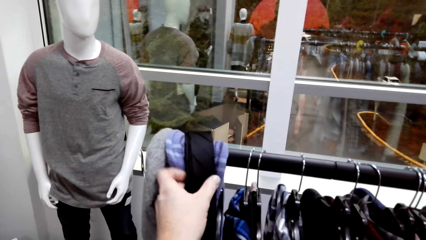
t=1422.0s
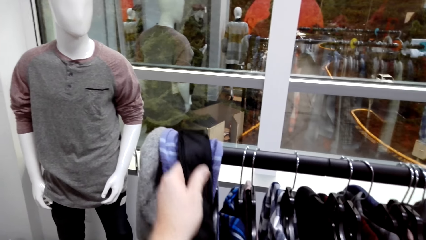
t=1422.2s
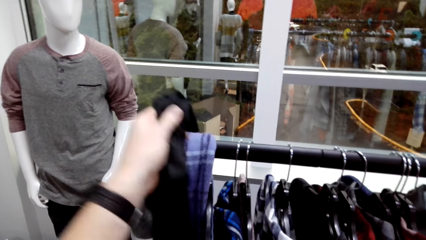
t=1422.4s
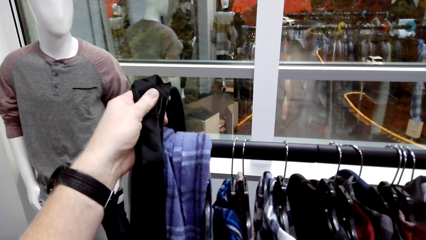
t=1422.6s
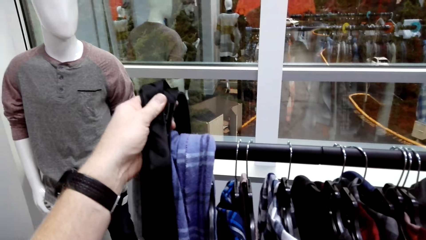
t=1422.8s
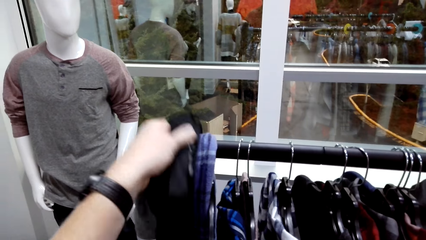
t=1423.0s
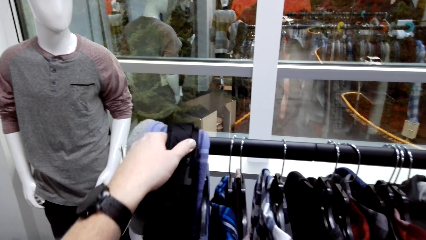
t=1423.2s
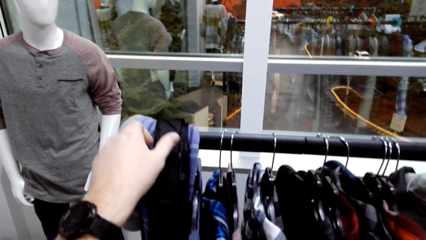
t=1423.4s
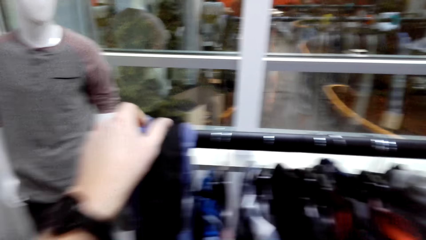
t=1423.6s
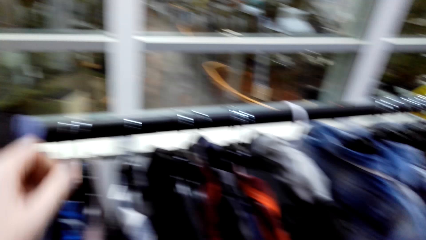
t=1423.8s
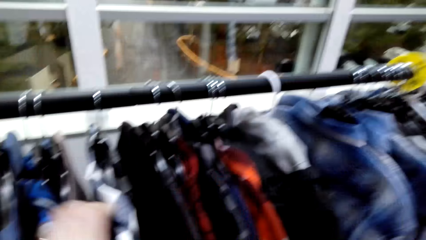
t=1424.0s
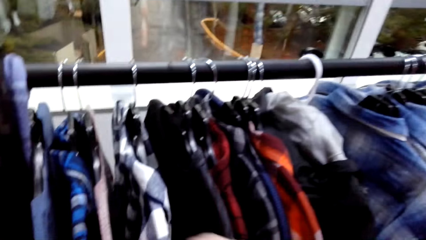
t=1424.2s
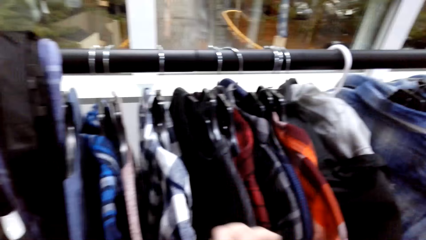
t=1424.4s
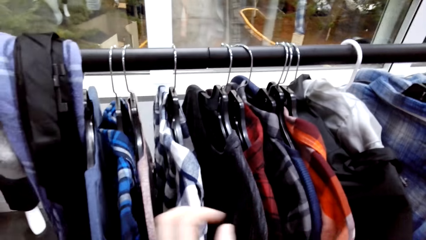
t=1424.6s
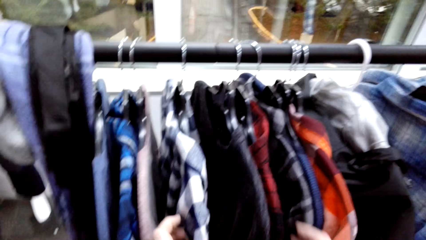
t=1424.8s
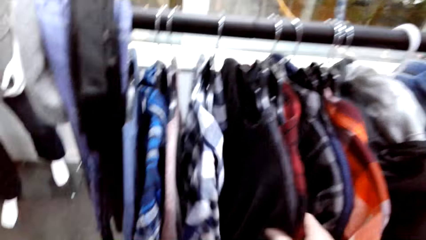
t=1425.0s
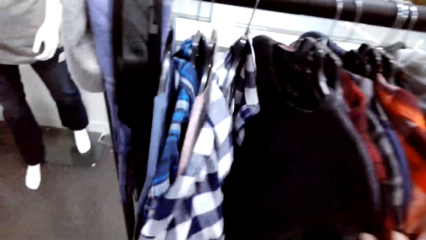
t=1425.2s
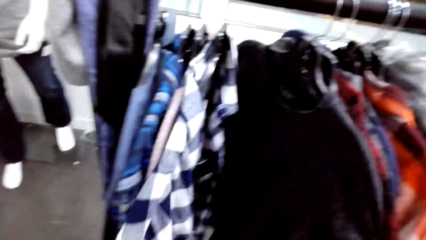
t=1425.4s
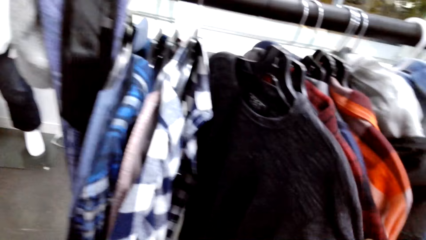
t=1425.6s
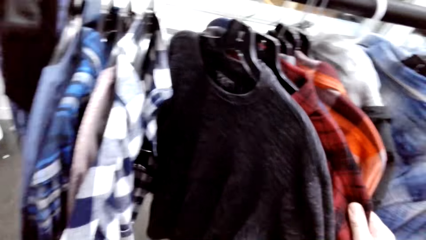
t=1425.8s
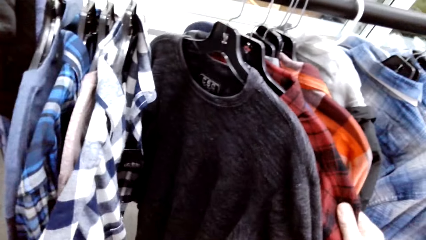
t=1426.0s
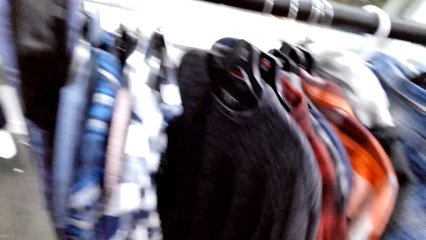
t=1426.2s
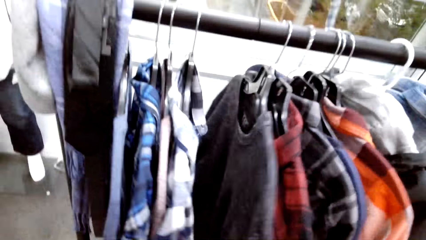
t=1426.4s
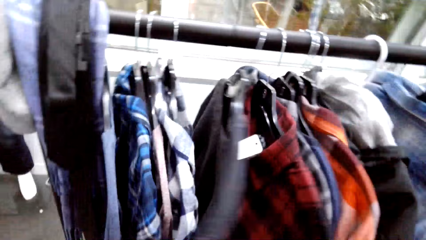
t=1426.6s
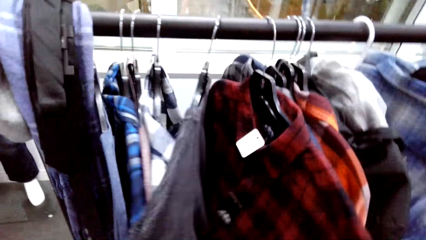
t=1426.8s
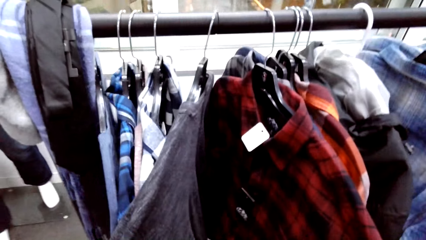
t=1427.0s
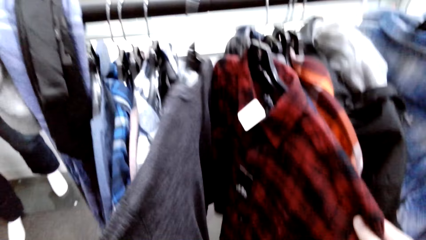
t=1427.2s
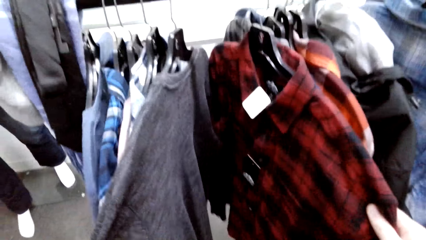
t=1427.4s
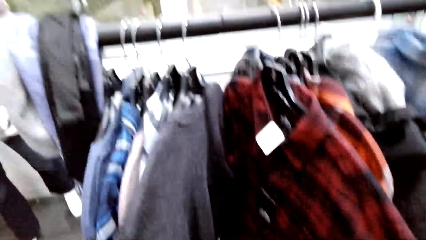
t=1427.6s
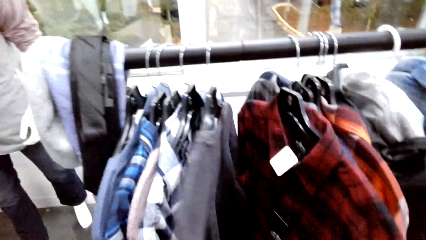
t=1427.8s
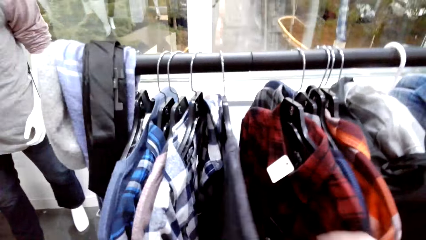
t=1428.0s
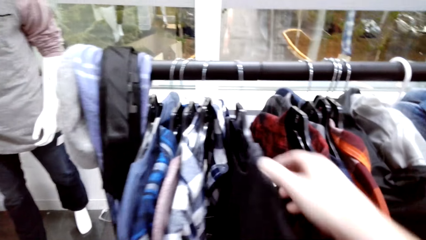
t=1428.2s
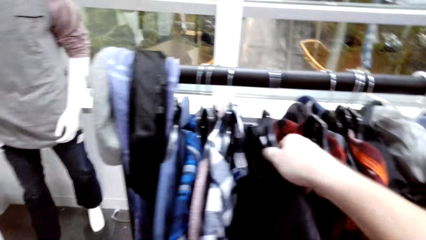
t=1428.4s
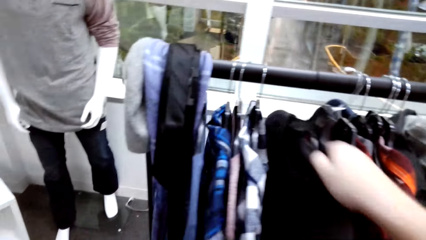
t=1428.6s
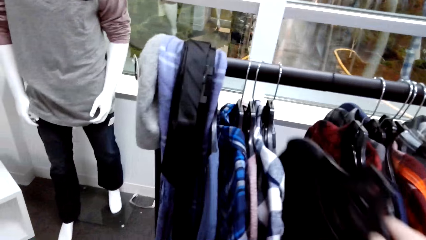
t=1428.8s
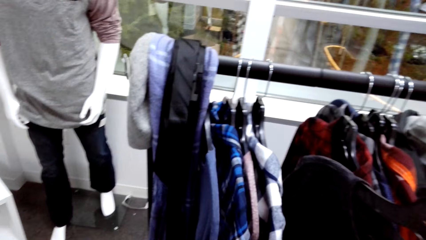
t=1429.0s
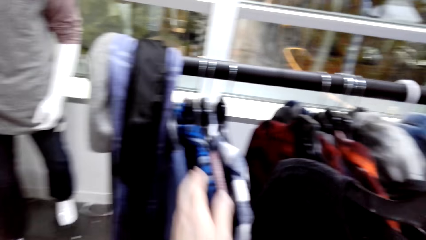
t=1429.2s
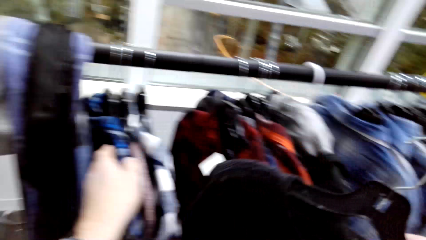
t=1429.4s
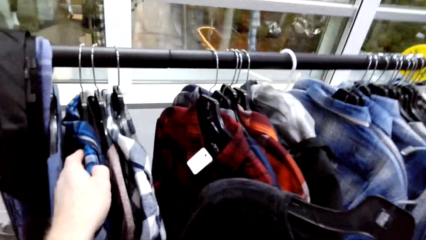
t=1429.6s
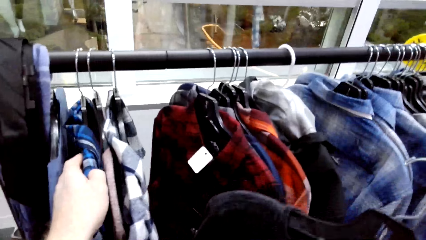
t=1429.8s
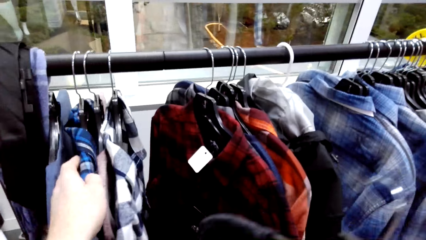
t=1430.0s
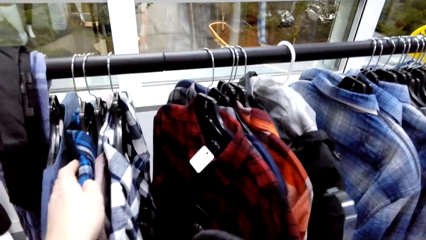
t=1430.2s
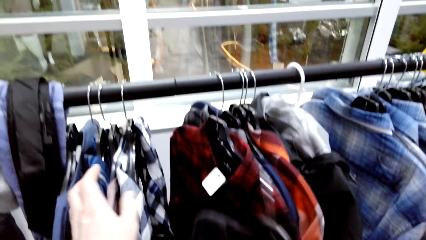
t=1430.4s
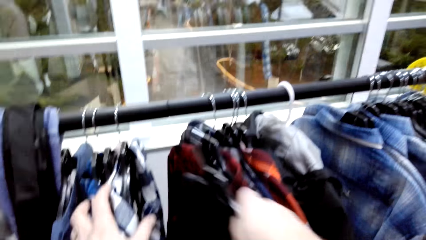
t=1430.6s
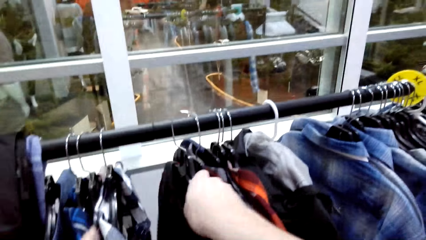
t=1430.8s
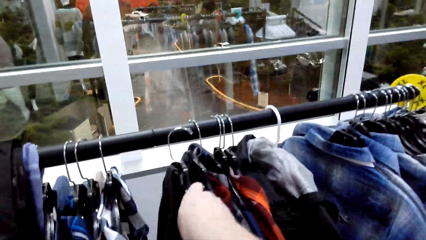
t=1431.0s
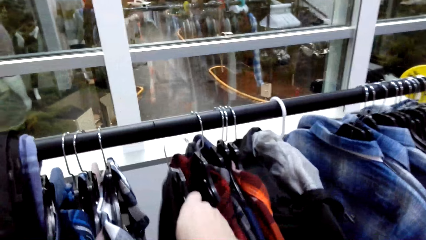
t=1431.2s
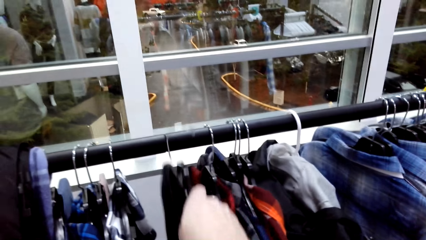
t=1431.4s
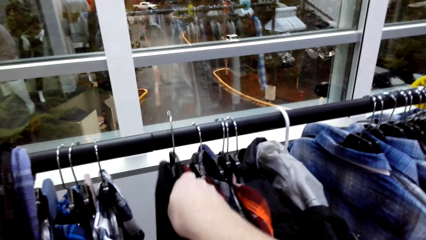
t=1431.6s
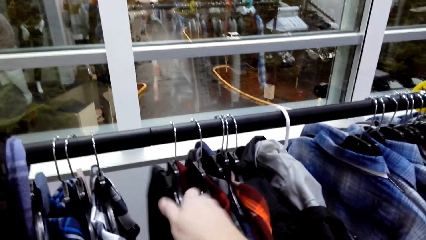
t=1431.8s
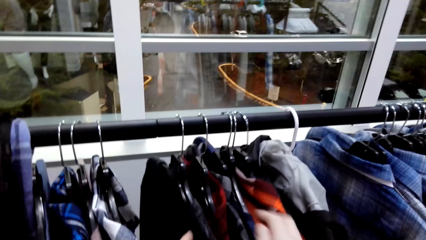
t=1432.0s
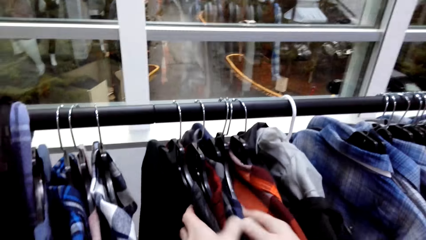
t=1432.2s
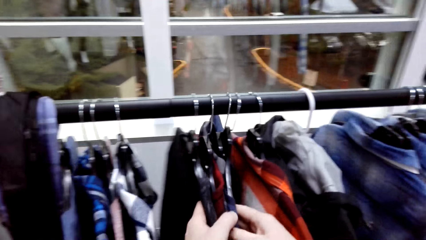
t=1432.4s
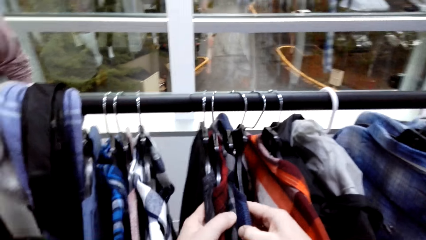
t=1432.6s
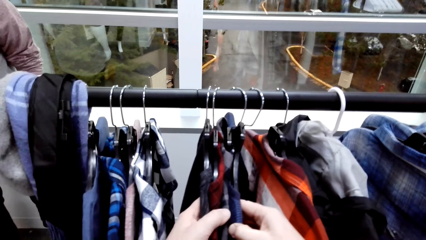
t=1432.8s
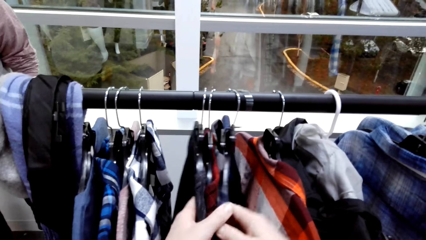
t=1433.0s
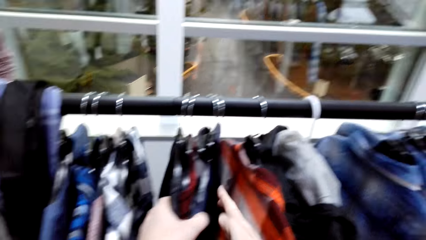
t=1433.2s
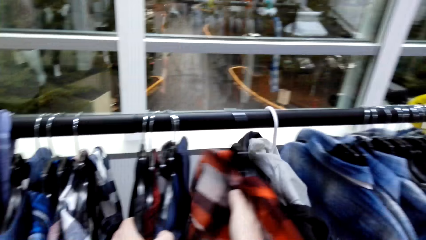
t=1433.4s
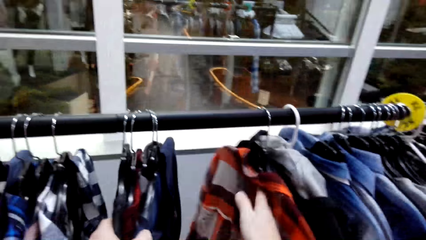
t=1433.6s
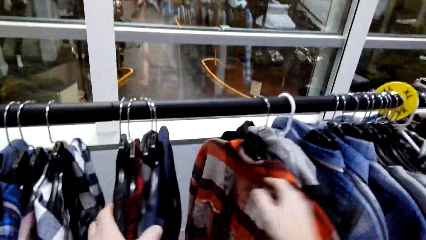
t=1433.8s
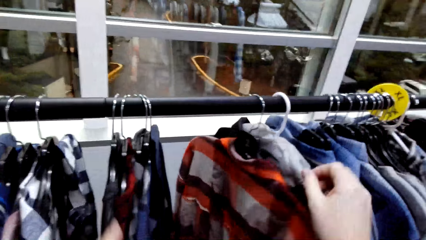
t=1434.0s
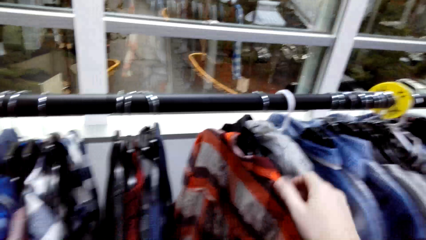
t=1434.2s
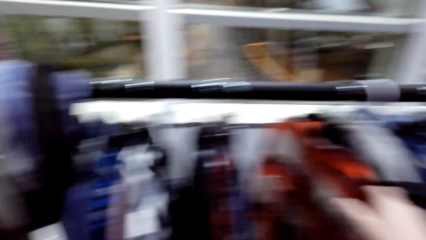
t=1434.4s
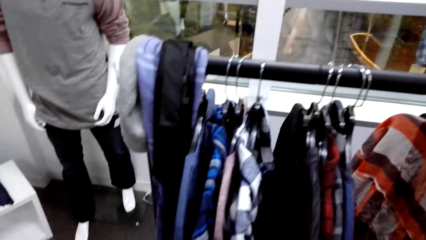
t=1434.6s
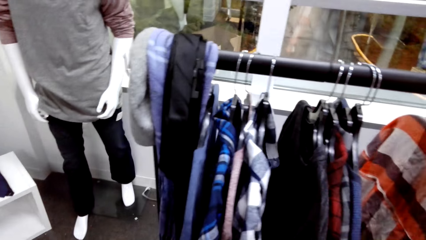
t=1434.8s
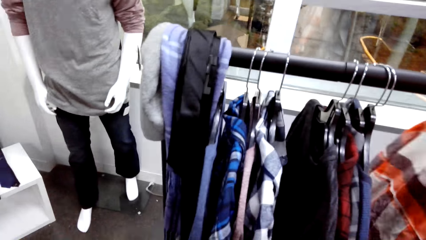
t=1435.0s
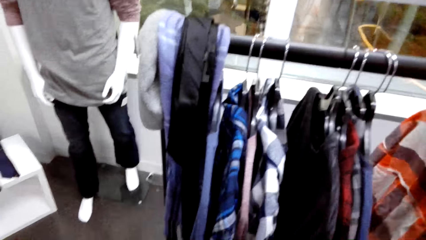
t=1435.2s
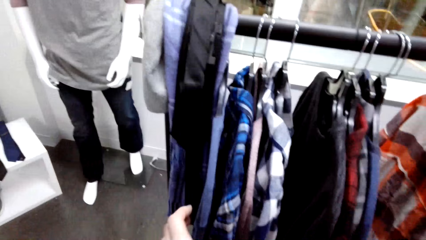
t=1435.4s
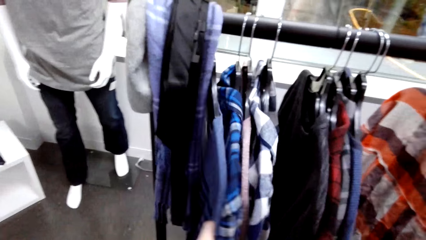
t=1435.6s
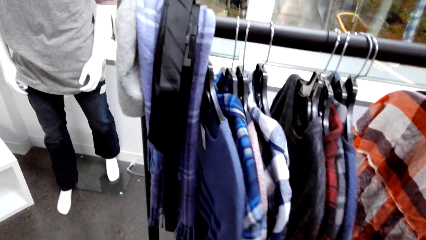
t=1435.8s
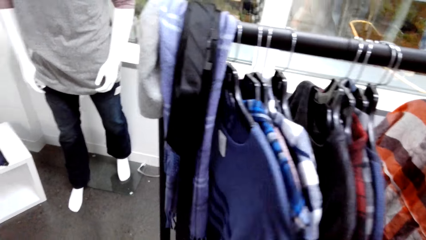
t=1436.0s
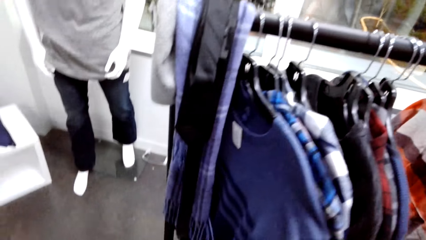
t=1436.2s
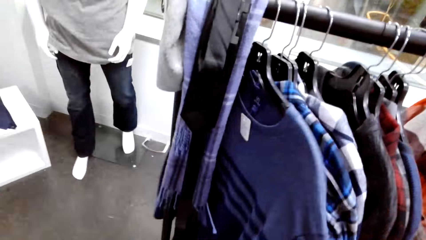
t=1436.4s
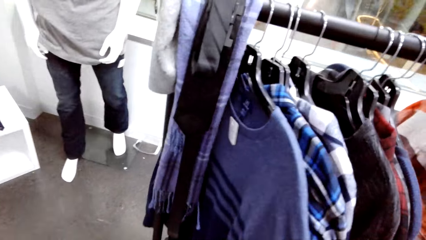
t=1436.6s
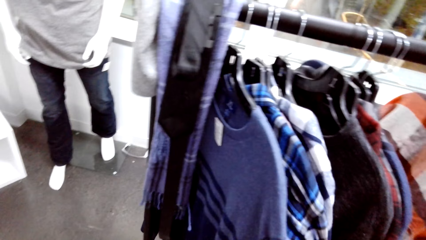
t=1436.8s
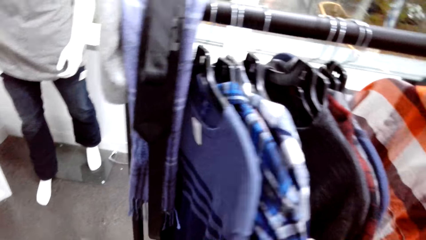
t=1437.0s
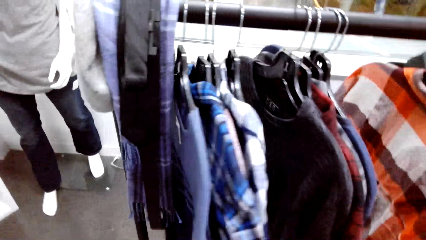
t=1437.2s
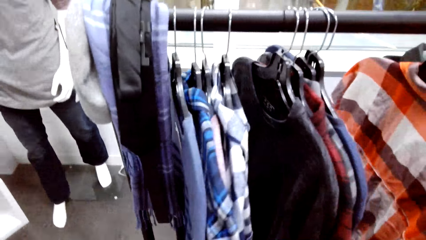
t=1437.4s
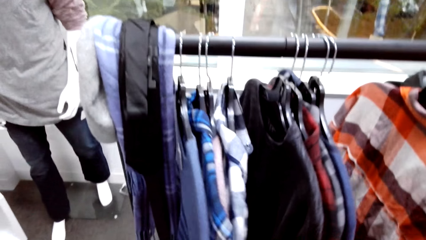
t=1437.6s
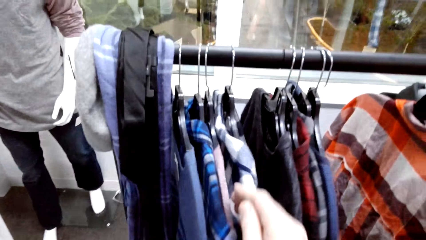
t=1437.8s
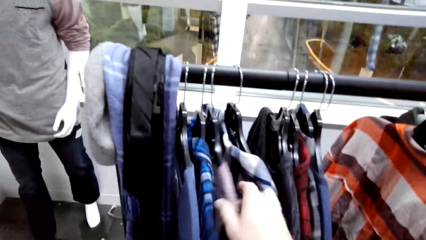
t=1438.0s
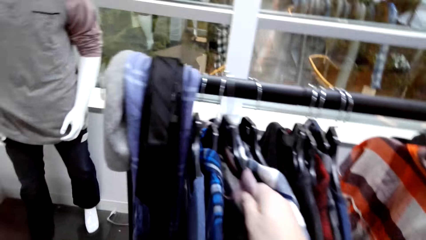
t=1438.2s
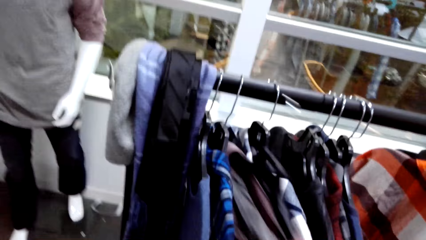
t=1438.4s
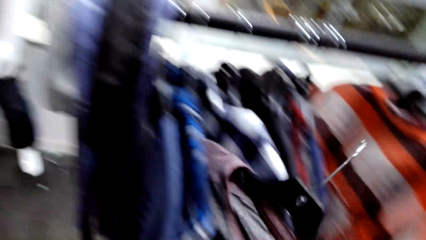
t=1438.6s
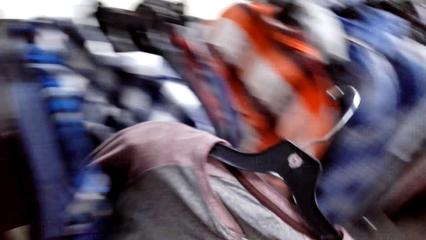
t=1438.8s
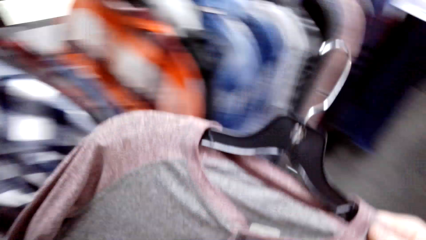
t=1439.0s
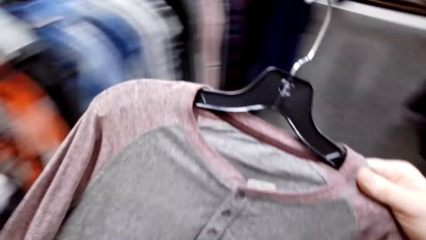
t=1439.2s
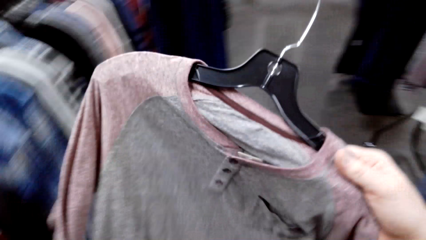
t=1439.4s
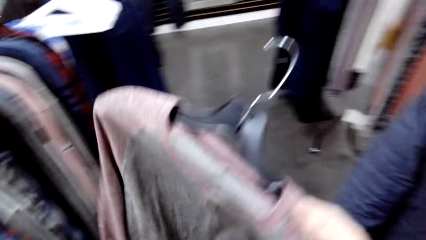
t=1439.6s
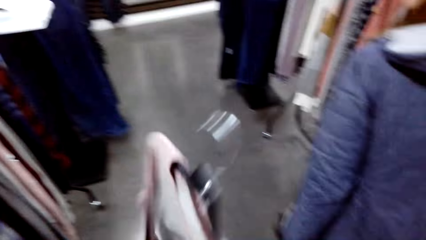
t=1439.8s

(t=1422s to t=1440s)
The camera wearer moves the shirt on the hanger. They search the shirt on the hanger. They unhang the shirt. They hang the shirt. They search the shirt on the hanger. They move the shirt on the hanger. They unhang the shirt.
